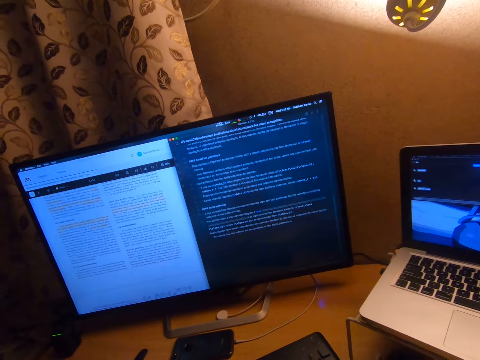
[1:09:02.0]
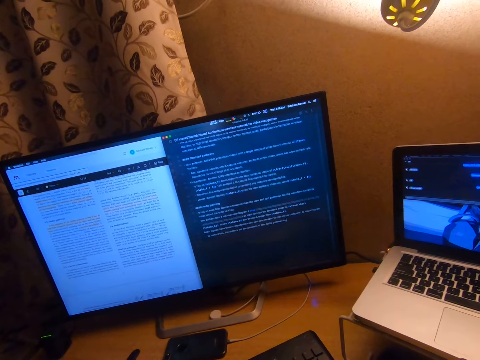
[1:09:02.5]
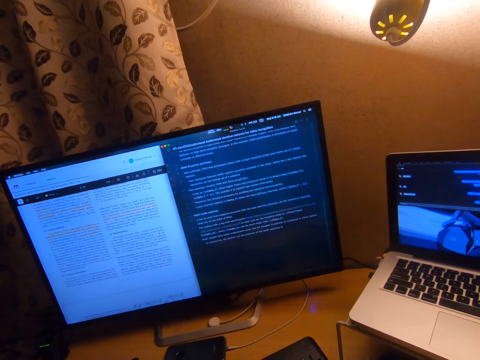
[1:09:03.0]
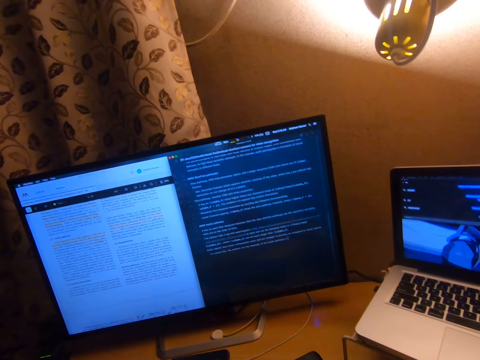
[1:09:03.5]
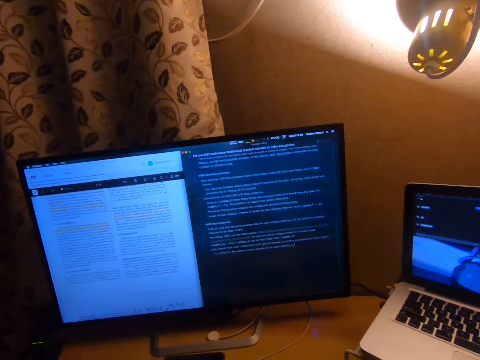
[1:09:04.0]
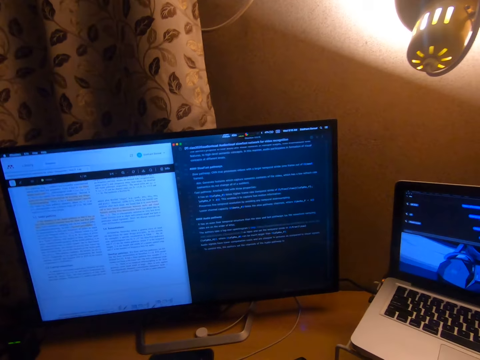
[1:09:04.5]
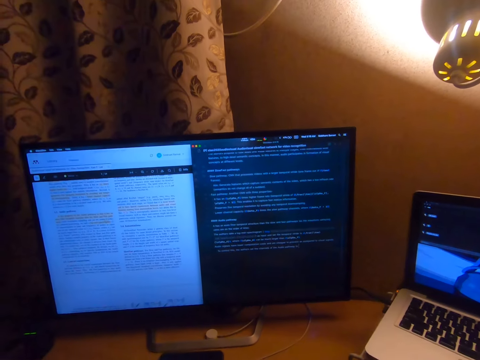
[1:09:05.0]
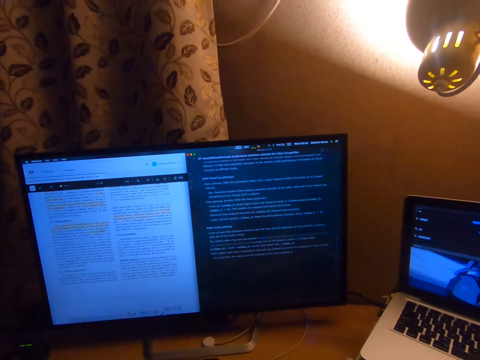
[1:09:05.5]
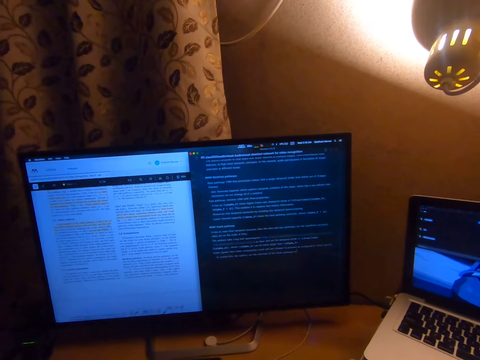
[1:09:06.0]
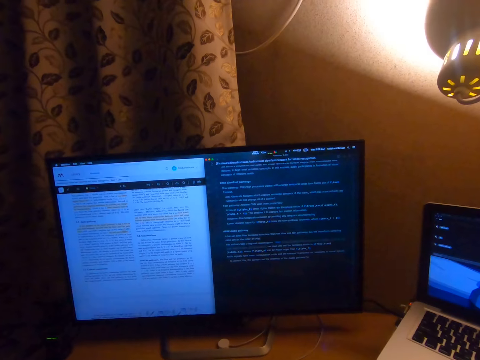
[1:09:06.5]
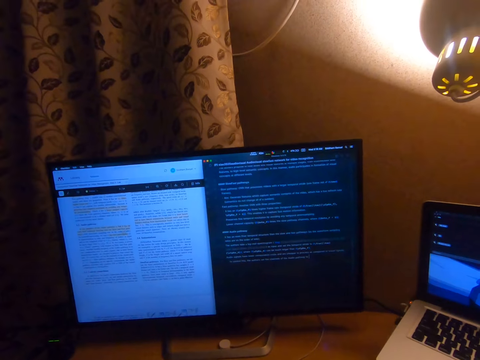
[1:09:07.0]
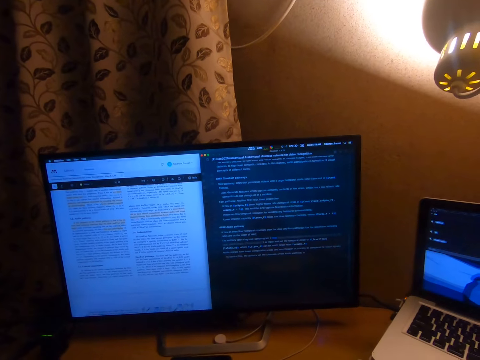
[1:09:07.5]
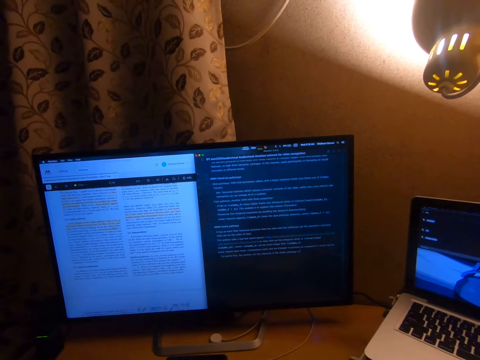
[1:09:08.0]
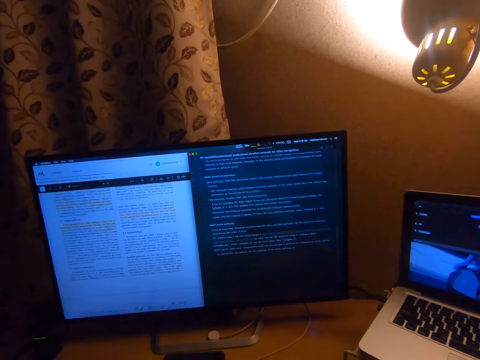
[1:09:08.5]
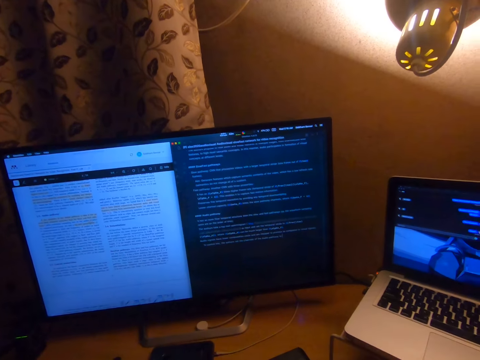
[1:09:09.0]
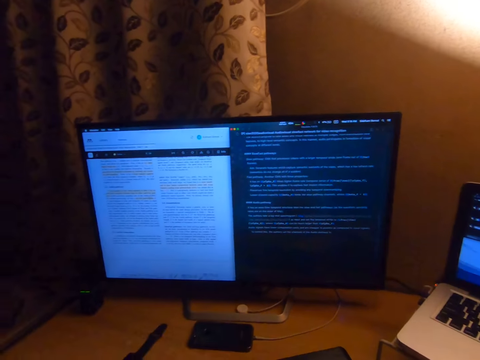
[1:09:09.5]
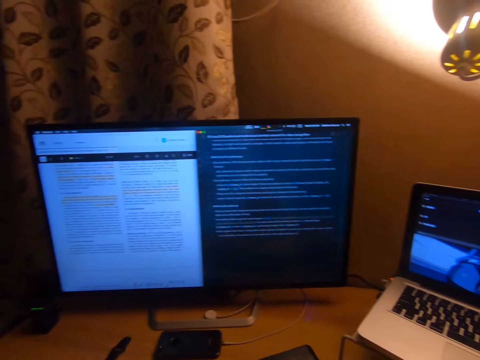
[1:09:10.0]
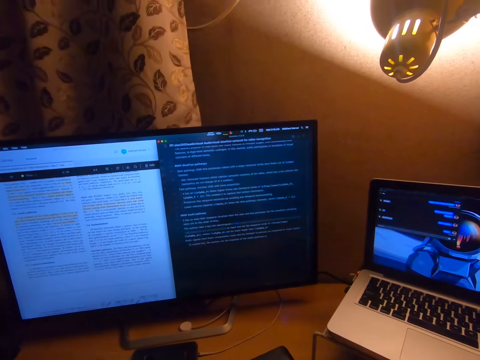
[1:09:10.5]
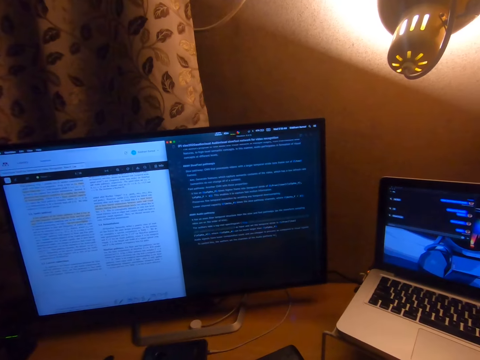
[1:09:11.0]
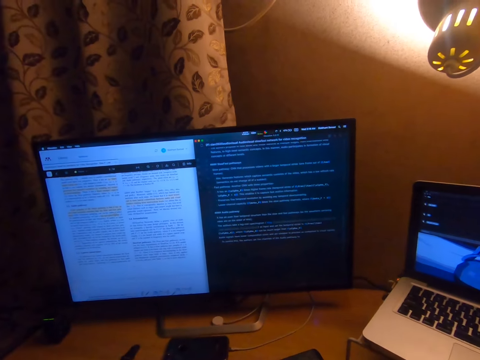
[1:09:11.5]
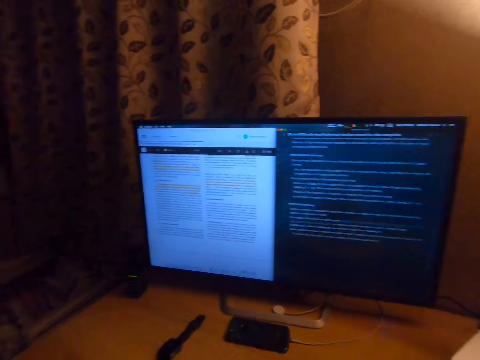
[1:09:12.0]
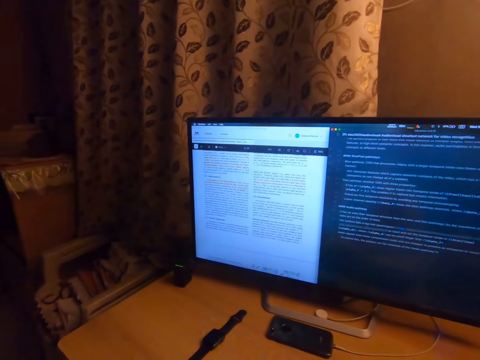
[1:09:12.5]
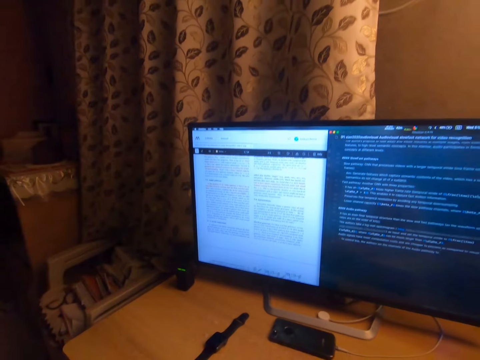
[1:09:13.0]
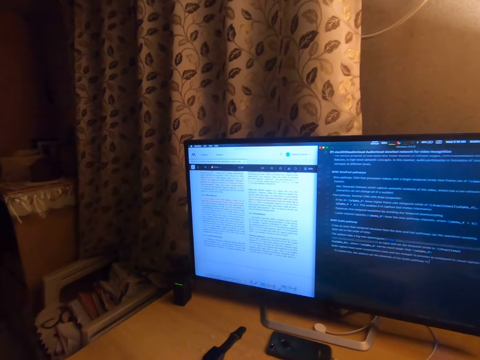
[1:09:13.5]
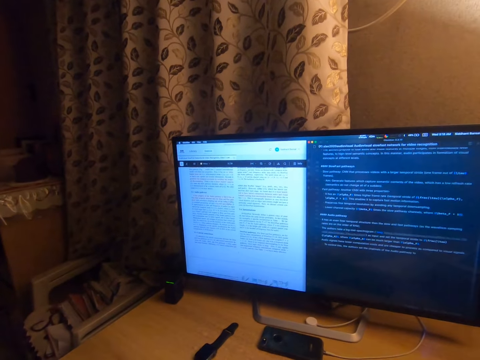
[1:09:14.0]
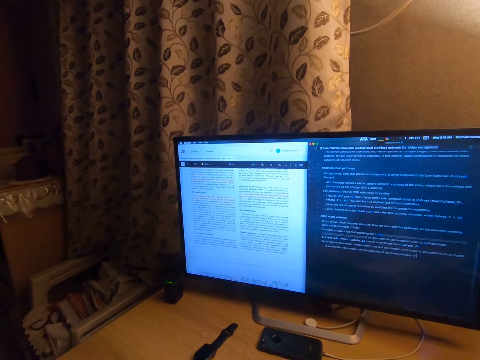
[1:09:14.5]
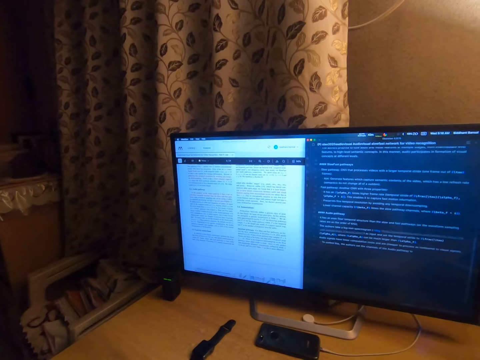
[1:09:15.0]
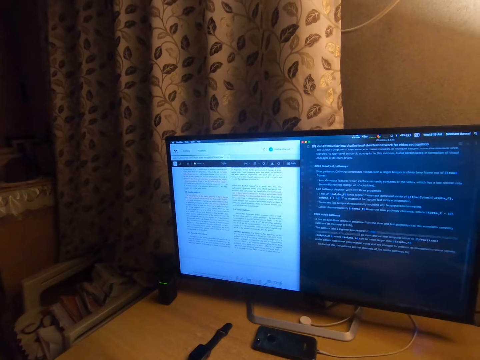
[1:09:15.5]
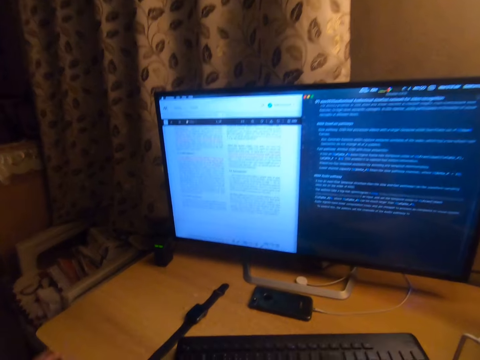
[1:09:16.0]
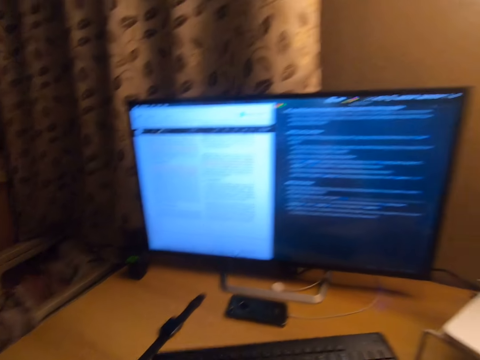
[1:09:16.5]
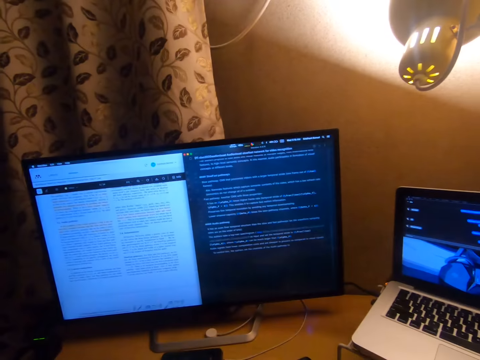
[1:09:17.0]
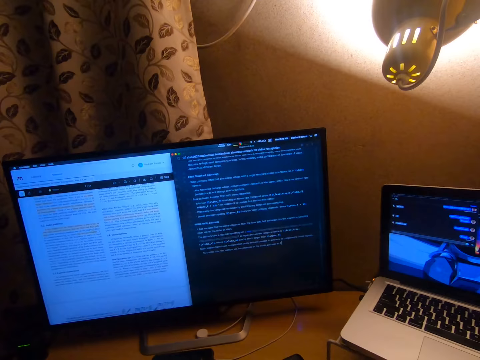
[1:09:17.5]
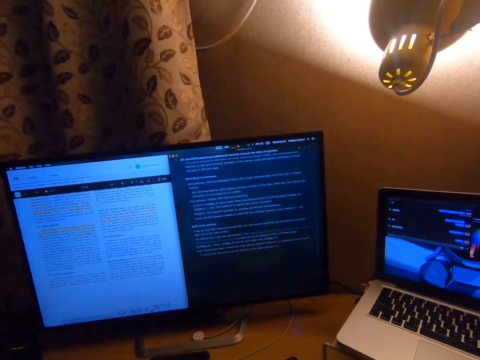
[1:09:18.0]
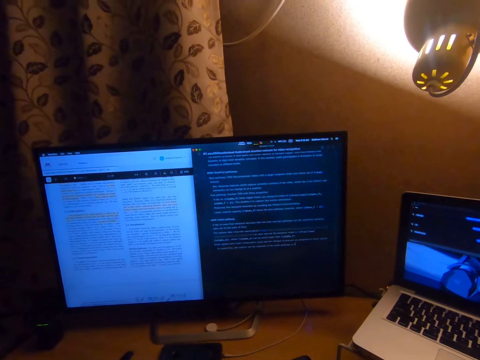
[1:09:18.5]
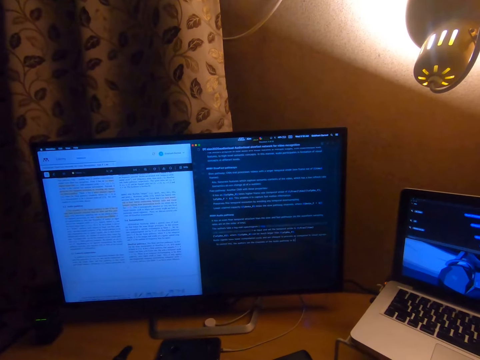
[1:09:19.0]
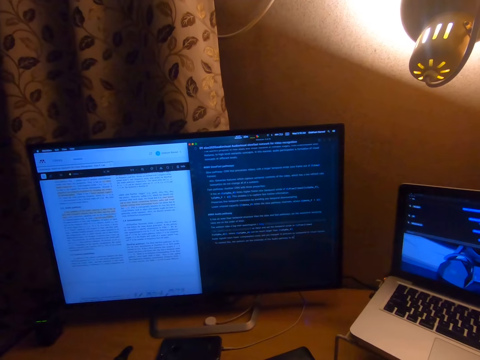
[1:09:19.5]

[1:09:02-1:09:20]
The camera wearer looks around. She places her left hand on the keyboard. She types on the keyboard. She looks at a monitor.

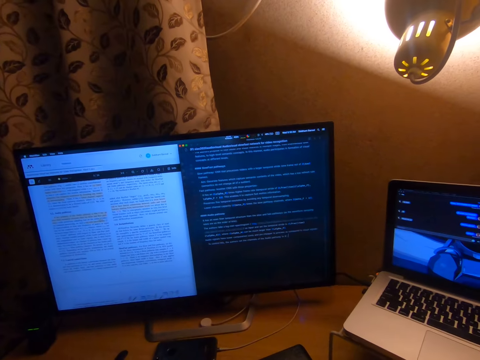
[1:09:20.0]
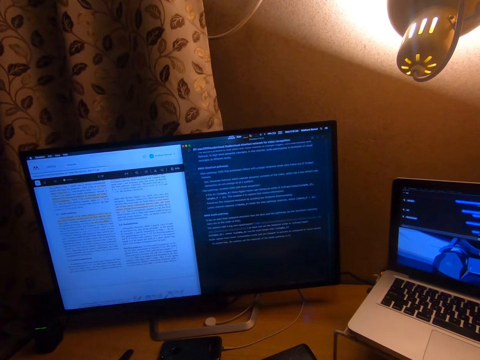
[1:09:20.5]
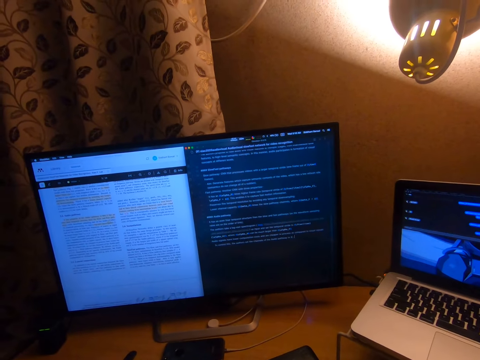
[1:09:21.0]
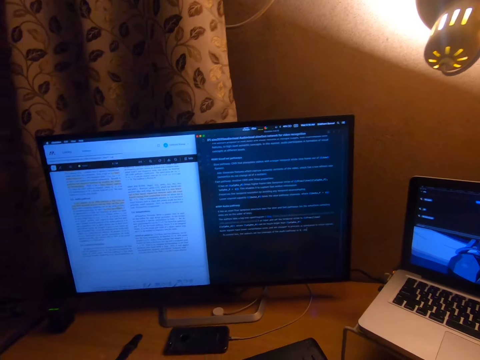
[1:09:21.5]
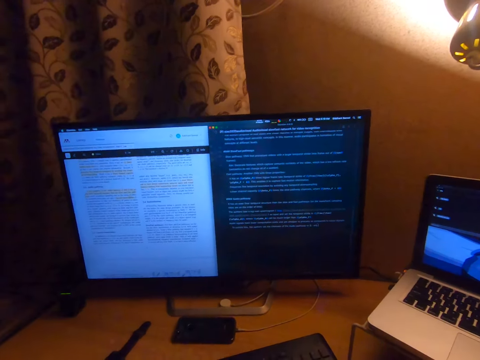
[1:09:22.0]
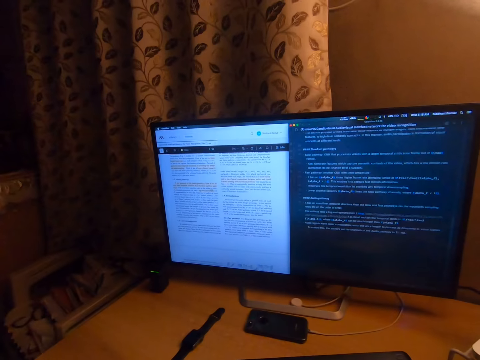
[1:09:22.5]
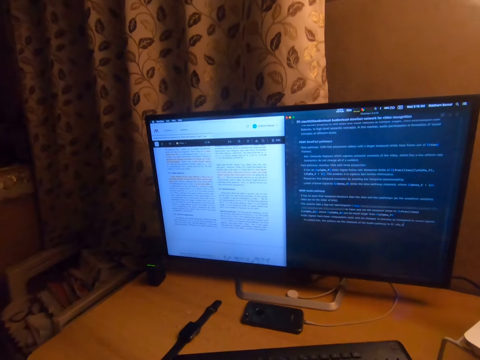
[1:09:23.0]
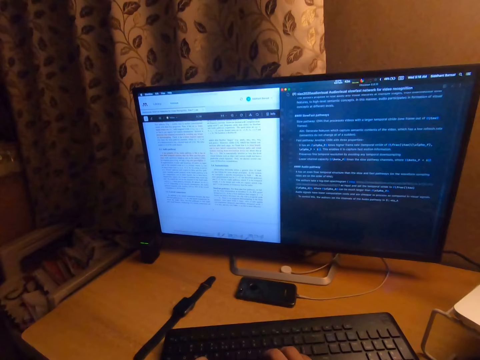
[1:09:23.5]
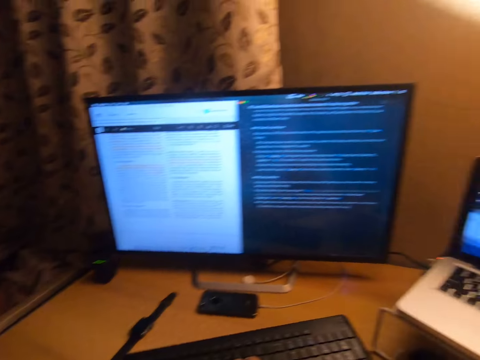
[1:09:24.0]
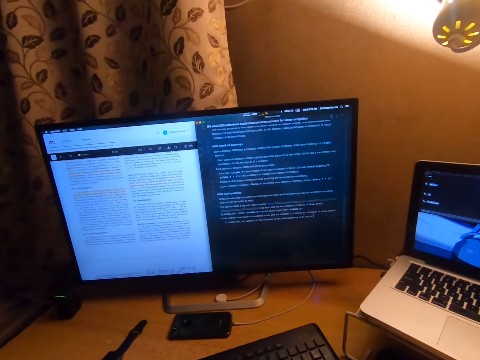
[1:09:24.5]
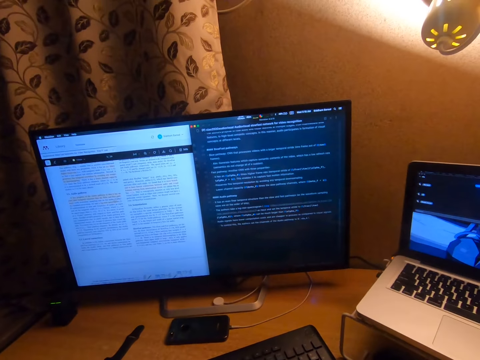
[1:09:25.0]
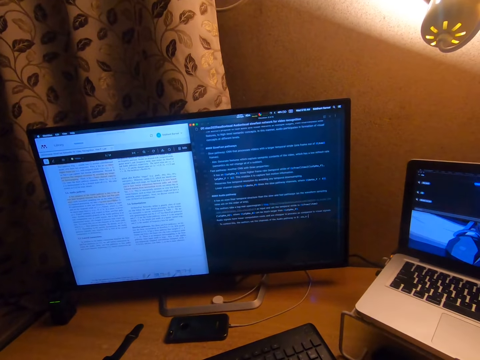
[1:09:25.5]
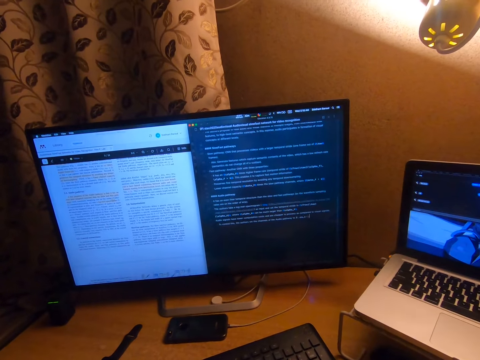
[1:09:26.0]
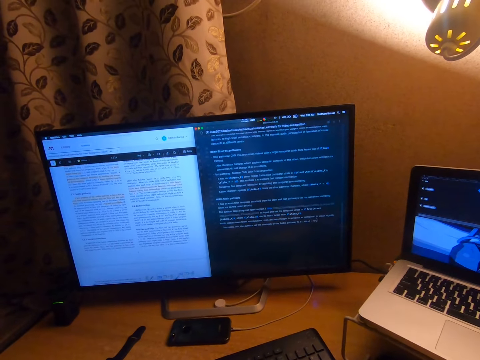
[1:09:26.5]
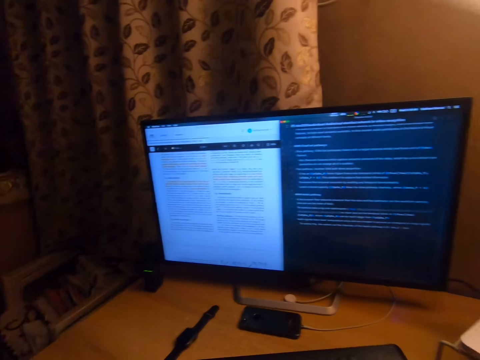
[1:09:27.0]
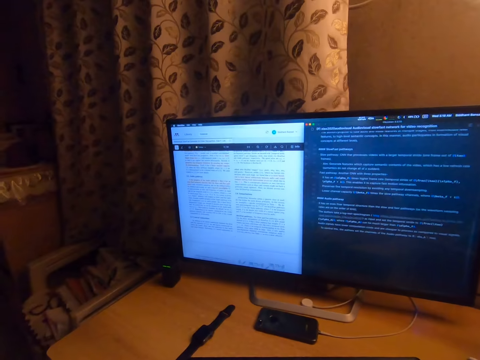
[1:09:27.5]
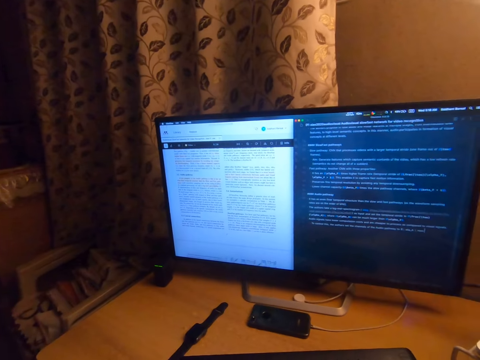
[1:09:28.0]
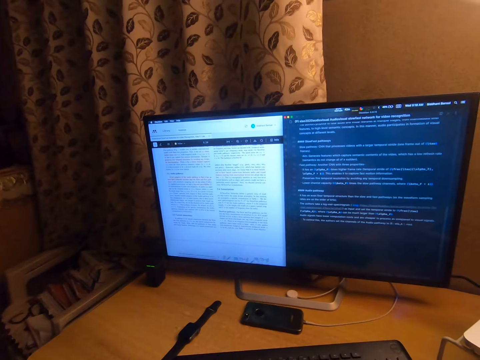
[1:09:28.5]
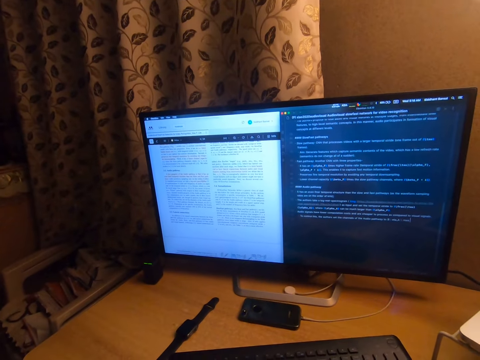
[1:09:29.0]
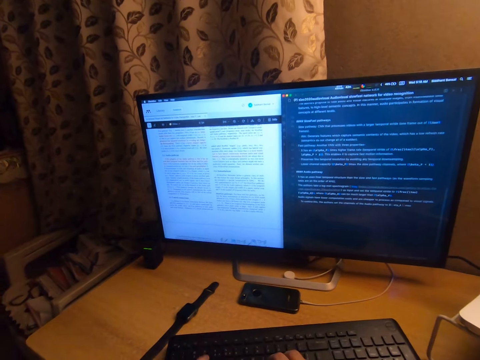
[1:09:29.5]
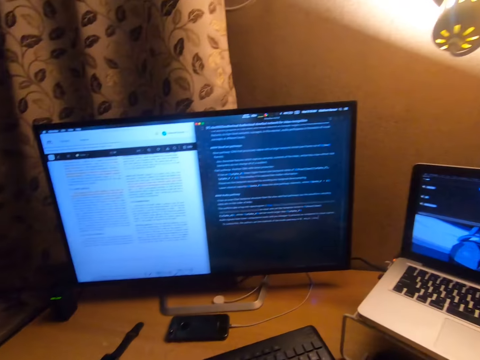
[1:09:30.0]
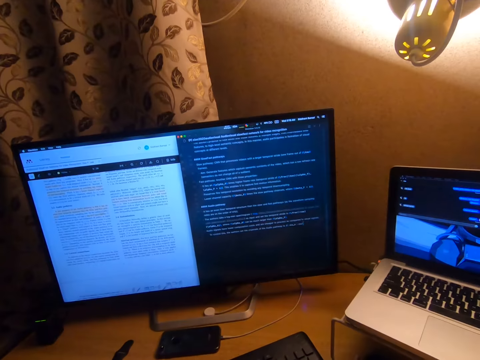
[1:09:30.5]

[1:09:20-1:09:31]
The camera wearer places her hands on the keyboard.
